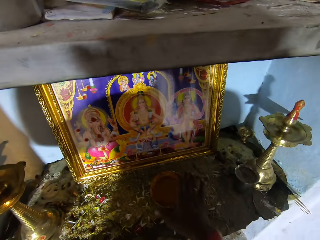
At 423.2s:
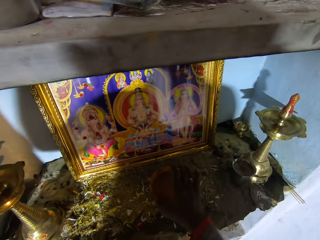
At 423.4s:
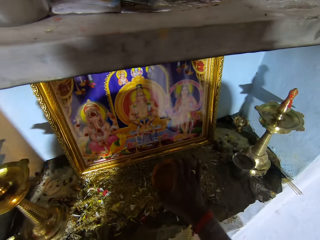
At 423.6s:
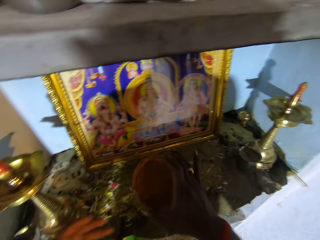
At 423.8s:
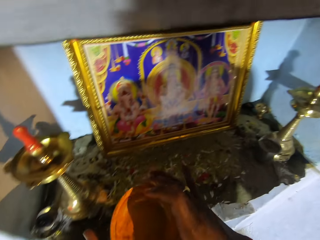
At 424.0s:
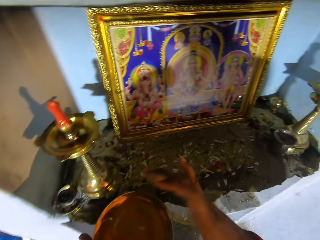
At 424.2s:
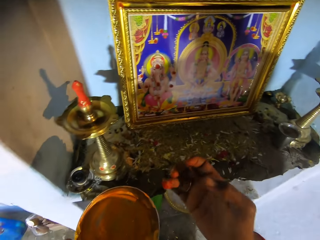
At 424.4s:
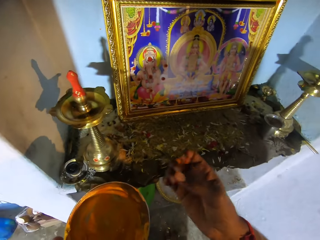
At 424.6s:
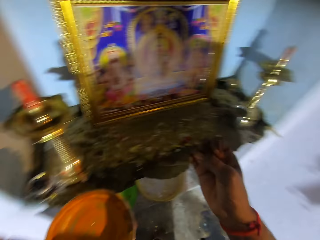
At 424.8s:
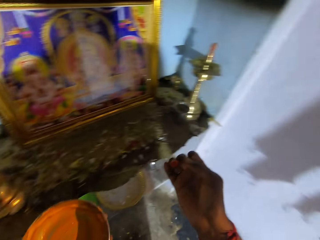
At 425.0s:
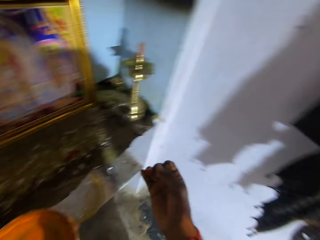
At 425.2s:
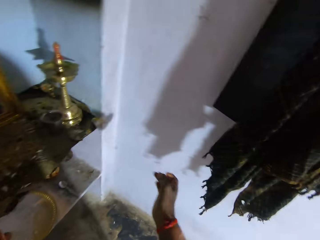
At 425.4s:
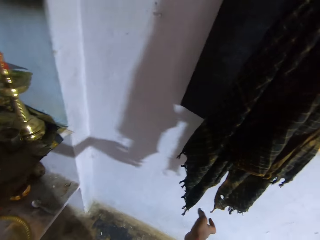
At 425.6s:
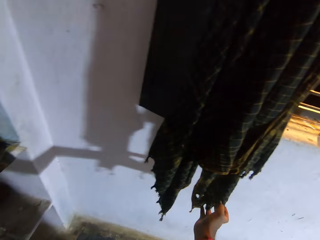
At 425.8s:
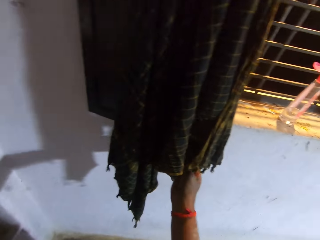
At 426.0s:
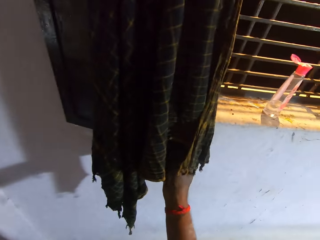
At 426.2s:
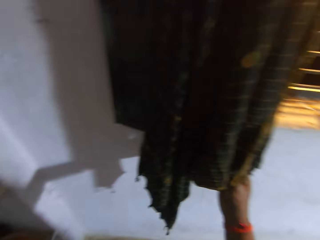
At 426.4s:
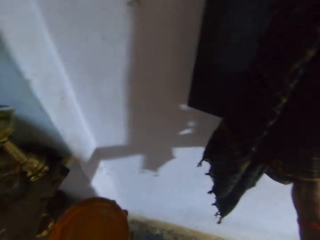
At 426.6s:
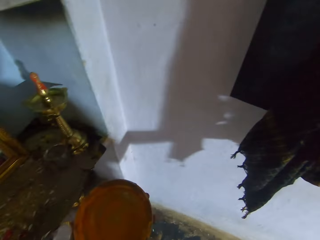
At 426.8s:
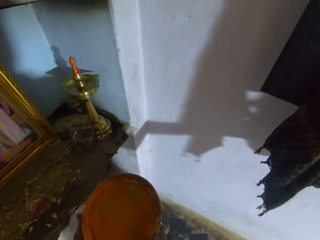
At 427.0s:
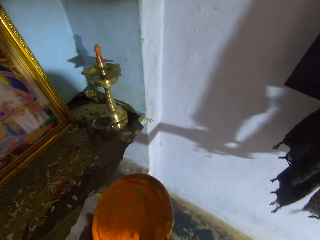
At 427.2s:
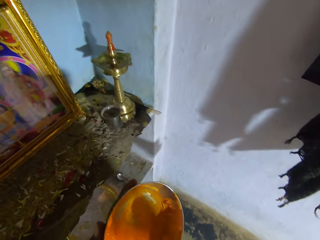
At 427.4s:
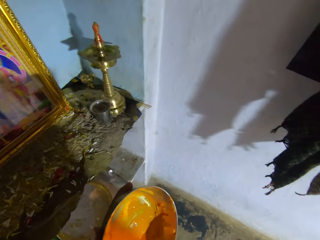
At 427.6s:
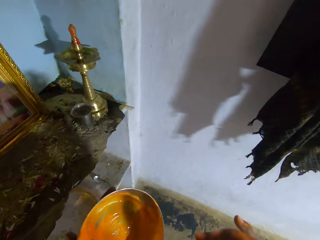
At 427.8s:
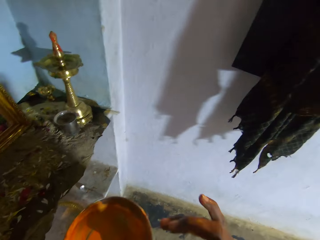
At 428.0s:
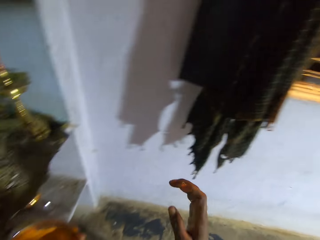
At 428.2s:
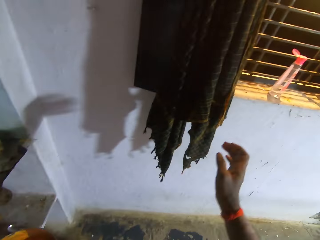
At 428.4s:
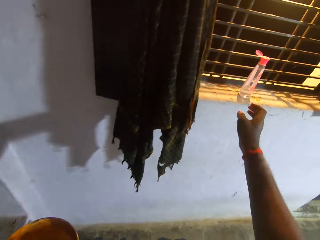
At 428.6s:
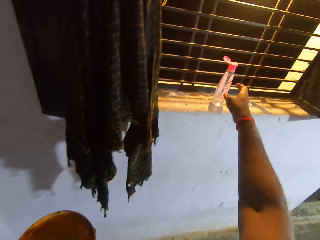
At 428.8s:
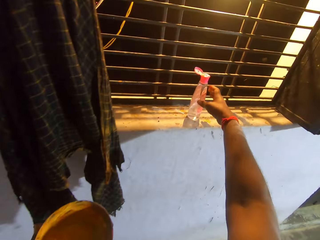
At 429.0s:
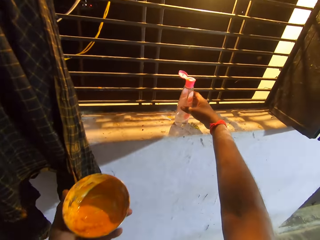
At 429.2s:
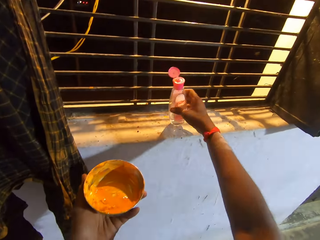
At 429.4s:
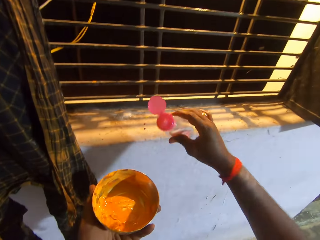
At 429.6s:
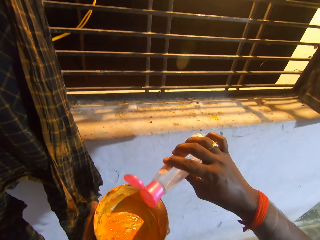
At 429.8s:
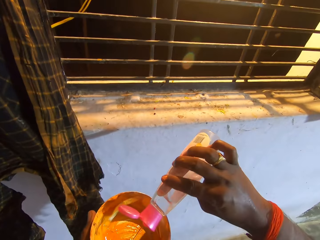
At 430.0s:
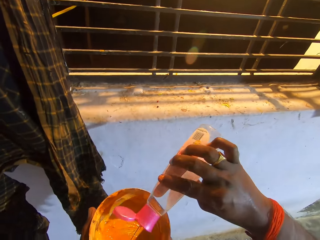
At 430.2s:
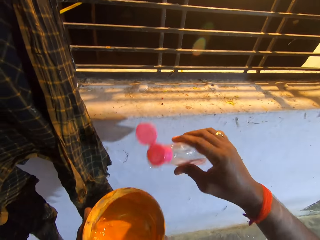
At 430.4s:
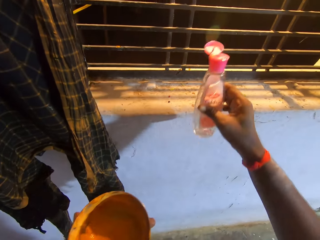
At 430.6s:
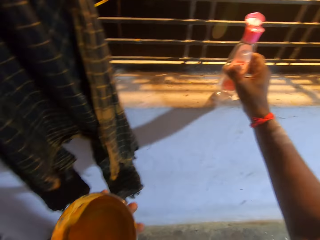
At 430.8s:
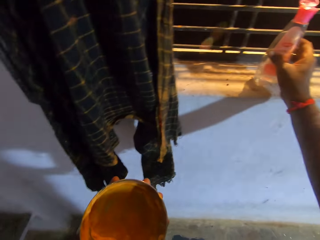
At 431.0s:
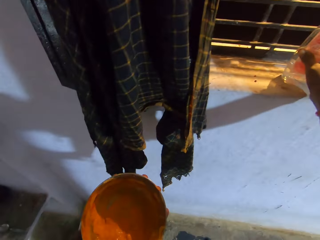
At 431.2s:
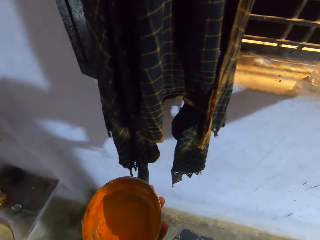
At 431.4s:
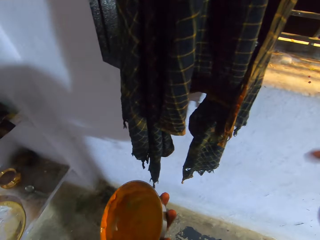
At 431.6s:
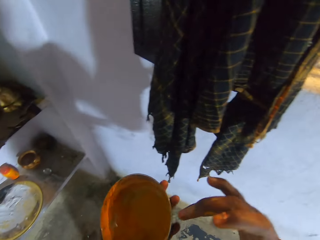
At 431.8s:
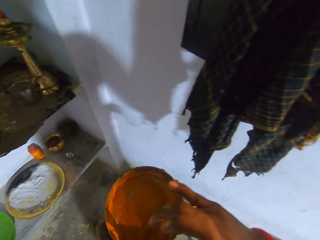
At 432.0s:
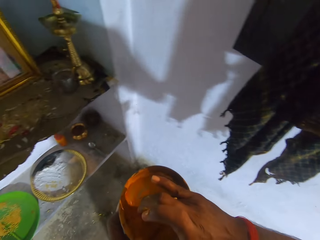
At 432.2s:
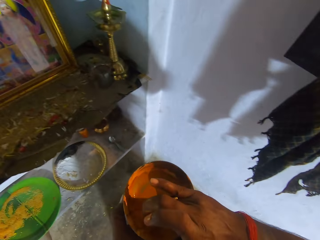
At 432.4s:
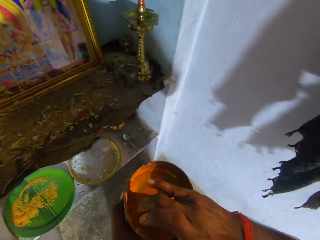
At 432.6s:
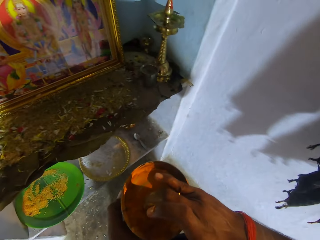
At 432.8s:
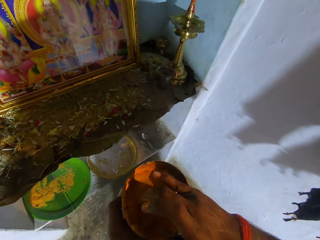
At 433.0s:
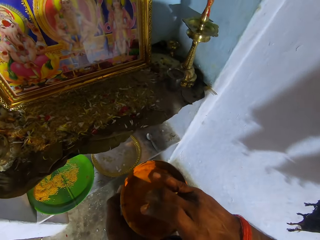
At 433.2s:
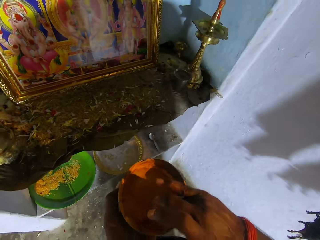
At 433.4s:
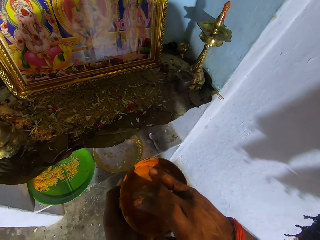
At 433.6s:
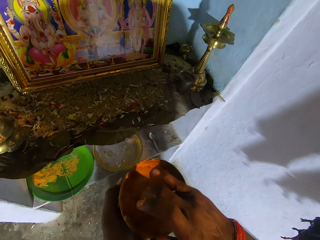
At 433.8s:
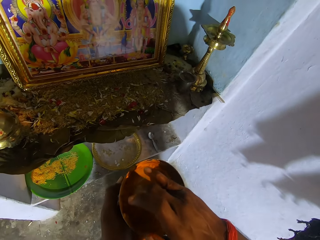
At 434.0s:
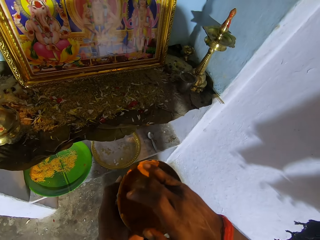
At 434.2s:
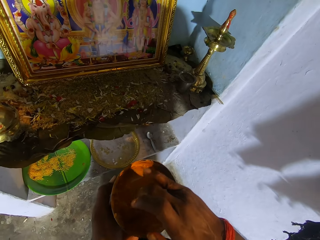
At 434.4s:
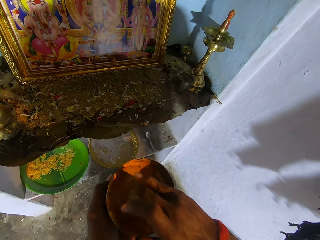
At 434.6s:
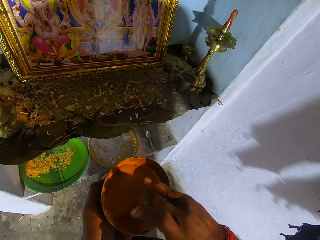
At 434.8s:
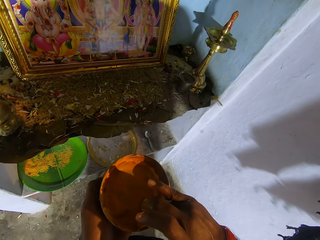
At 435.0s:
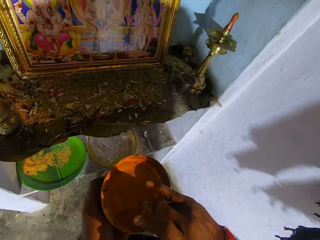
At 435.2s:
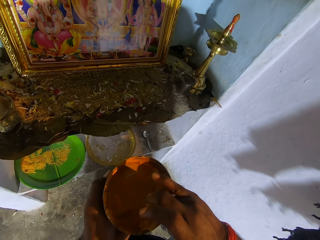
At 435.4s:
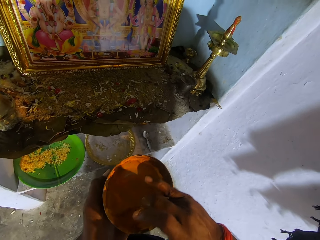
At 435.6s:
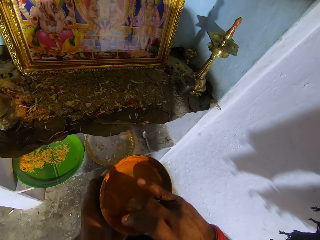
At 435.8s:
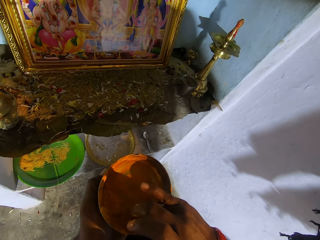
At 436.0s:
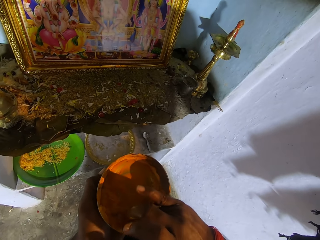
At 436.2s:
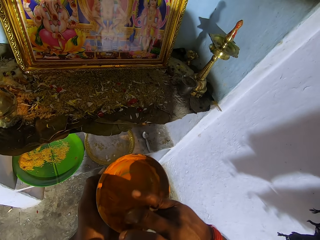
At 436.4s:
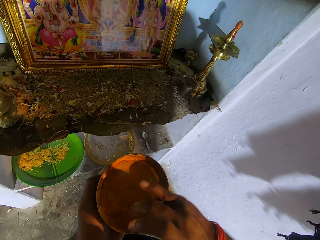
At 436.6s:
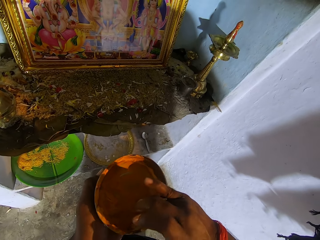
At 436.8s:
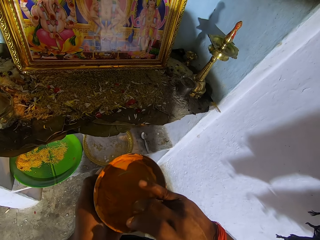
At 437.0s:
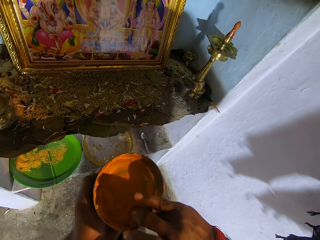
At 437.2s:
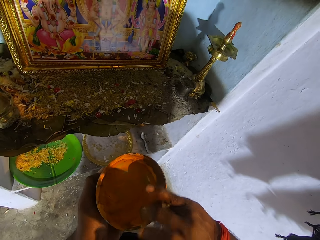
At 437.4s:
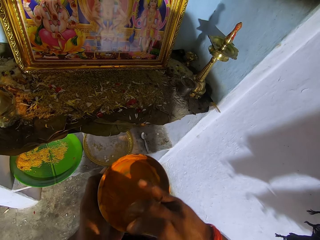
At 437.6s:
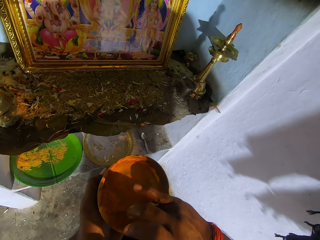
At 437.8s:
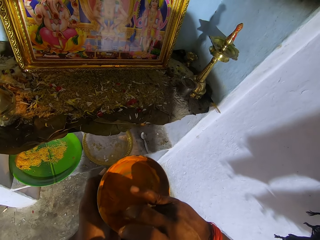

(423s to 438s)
The camera wearer touches something. They place the bowl on the shelf. They pick up another bowl. They pass the bowl to the left hand. They stare at the fingers. They wipe the hand to the cloth. They look around. They touch something. They pick up the bottle. They touch something. They pour liquid to the bowl. They put the bottle on the window. They dip a finger in the bowl. They stir the mixture in the bowl.

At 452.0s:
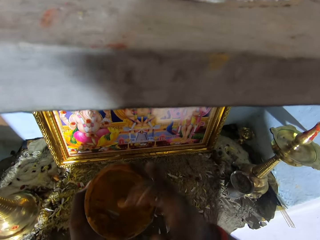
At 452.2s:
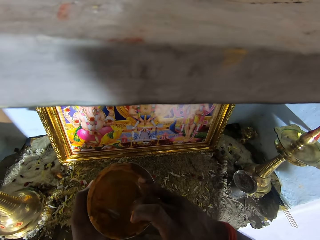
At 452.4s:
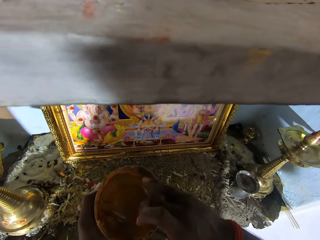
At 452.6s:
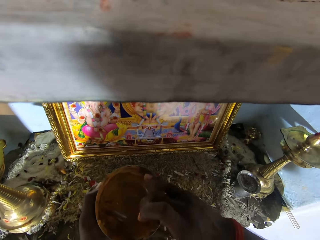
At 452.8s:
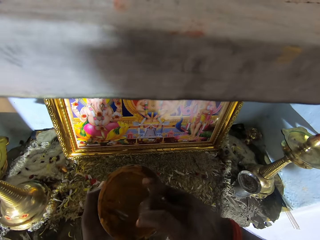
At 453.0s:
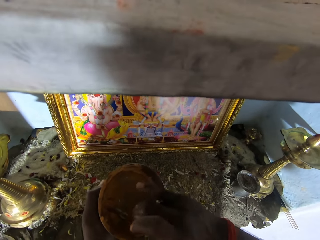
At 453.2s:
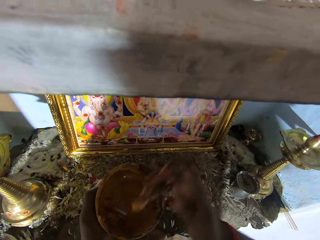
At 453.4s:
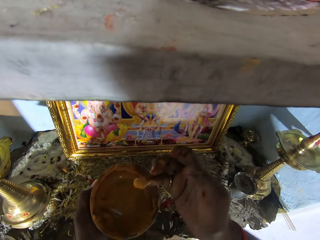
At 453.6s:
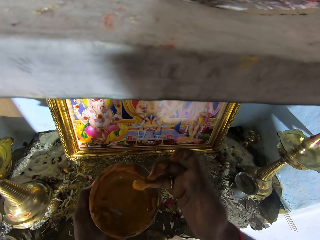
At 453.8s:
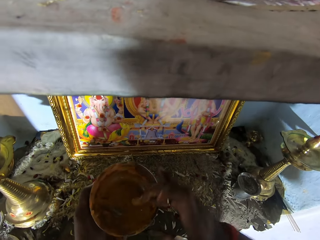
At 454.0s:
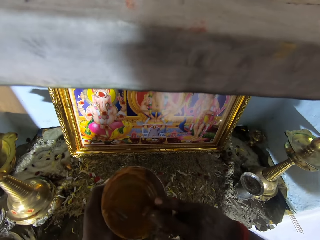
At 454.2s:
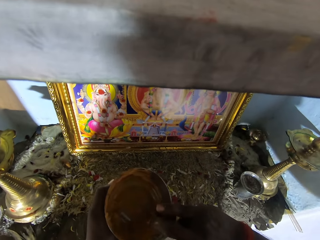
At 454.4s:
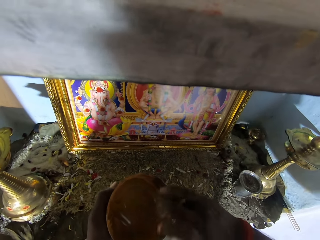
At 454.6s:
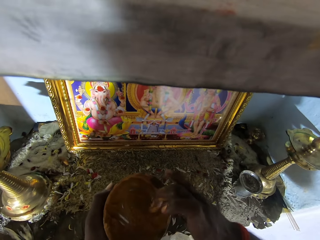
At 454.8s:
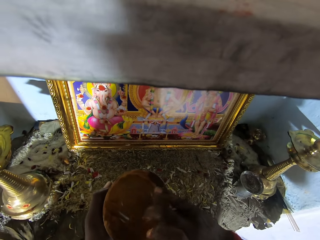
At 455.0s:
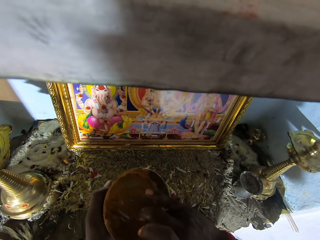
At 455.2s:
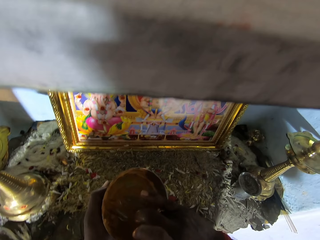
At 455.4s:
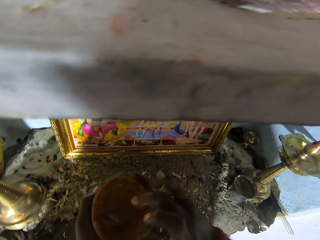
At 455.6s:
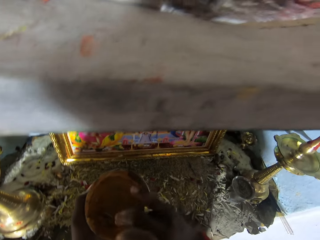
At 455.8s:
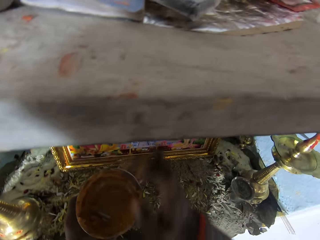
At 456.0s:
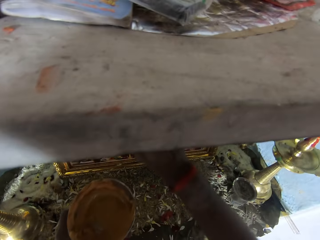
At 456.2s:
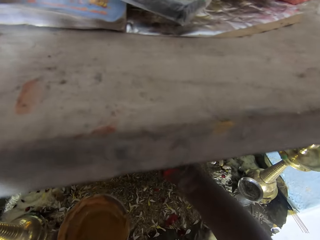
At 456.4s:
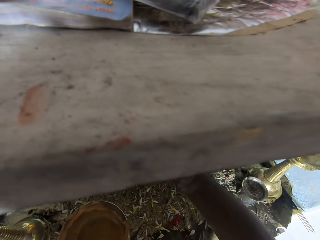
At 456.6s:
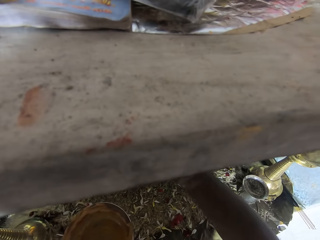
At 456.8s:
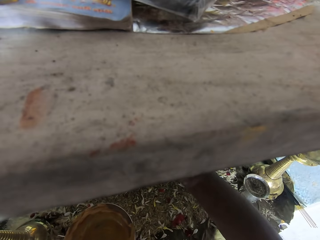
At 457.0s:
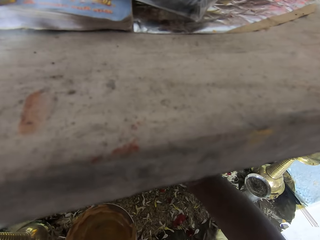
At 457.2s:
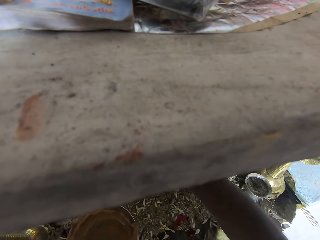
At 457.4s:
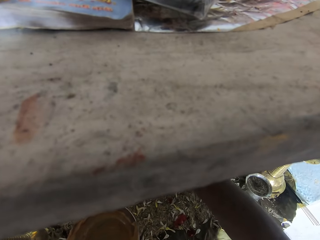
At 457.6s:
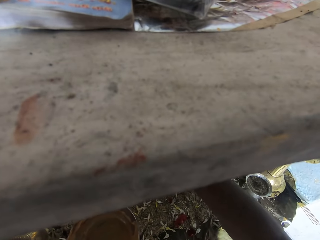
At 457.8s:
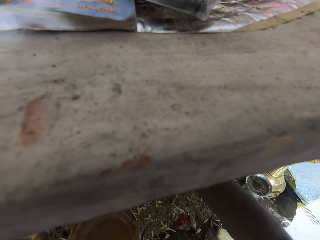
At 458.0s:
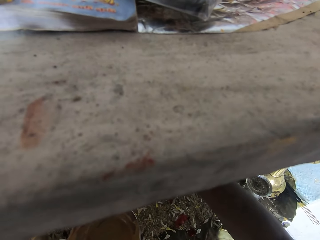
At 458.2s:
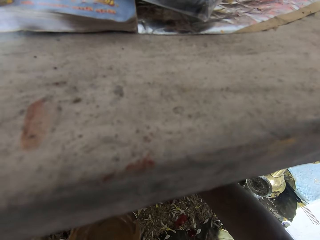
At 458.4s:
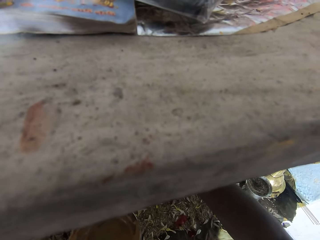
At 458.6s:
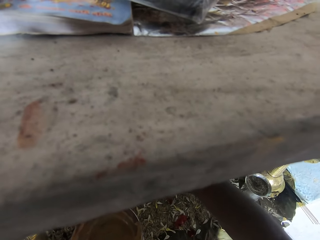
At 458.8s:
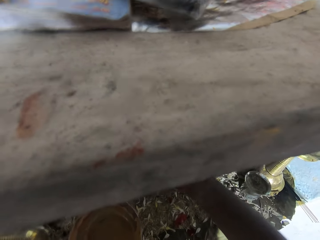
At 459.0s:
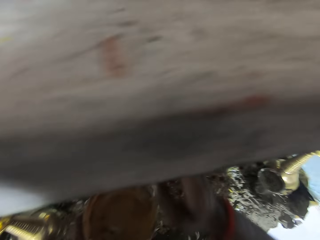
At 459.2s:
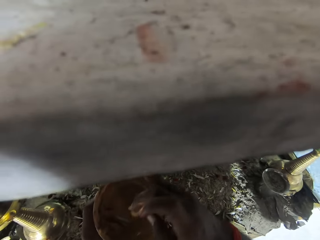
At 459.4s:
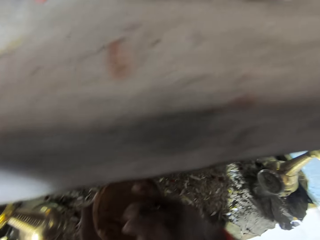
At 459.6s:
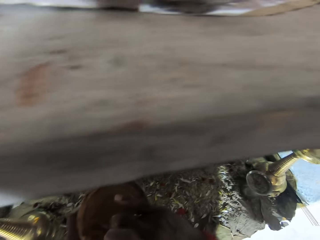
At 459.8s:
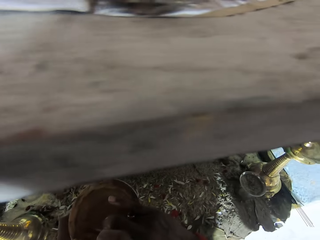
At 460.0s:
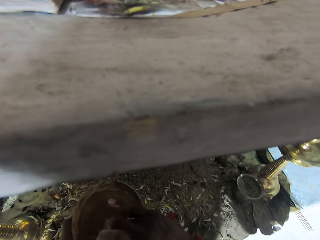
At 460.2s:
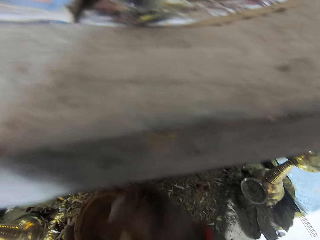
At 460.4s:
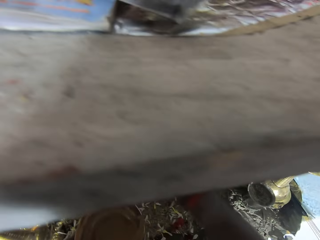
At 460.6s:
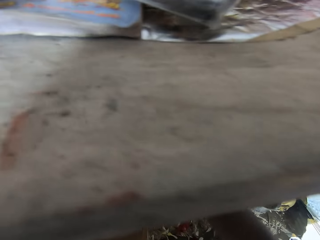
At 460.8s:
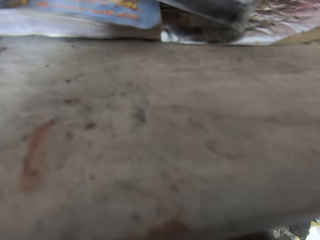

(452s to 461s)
The camera wearer stares at the finger. They stir the mixture in the bowl. They decorate the picture. They look around. They dip the finger in the bowl.
